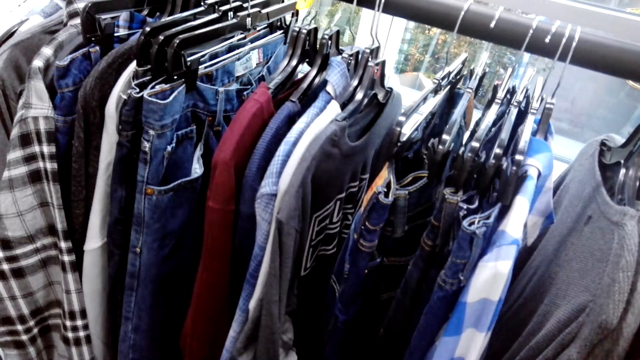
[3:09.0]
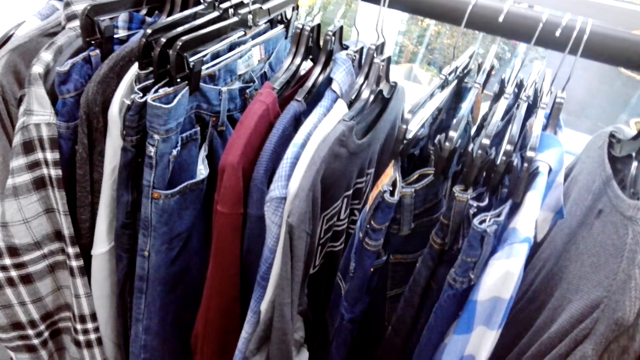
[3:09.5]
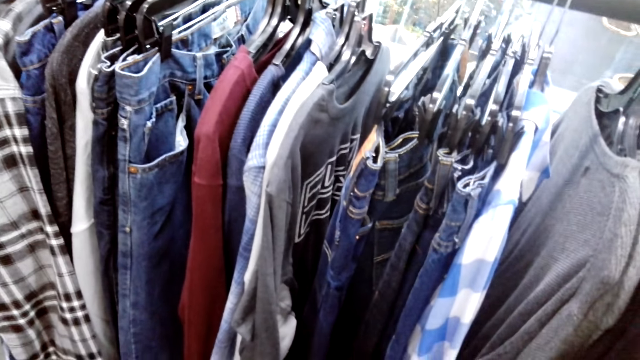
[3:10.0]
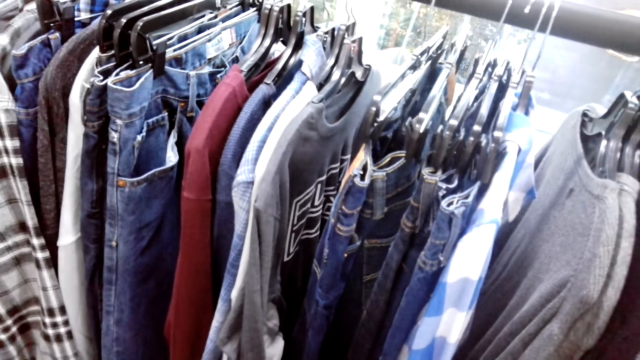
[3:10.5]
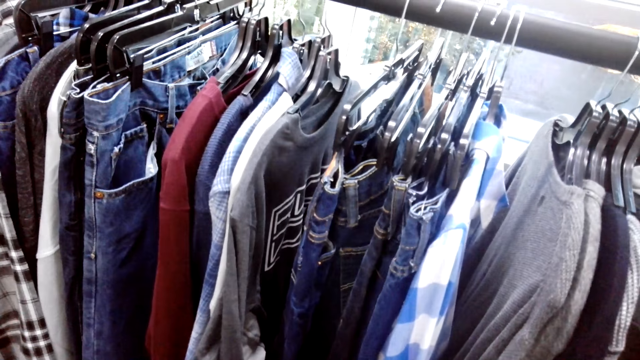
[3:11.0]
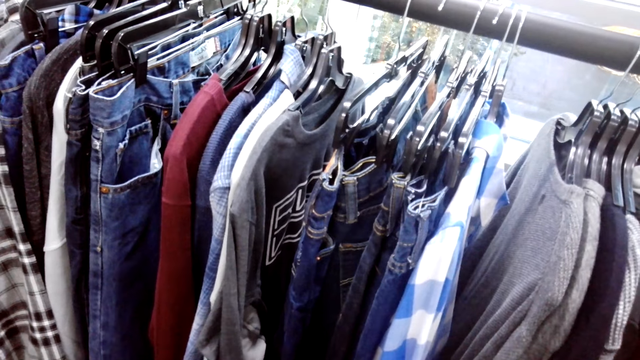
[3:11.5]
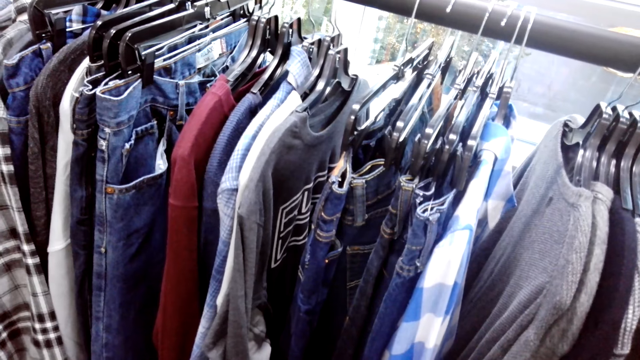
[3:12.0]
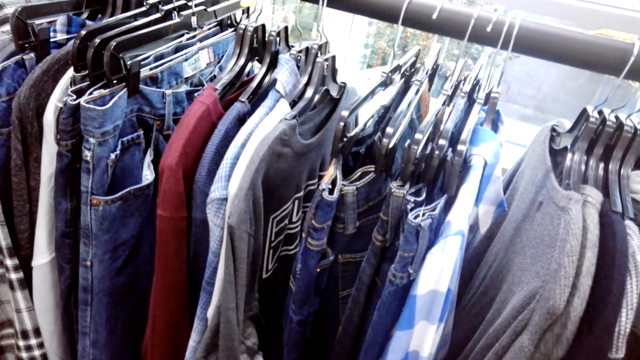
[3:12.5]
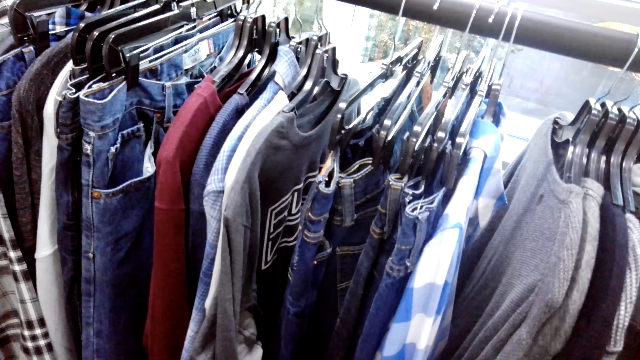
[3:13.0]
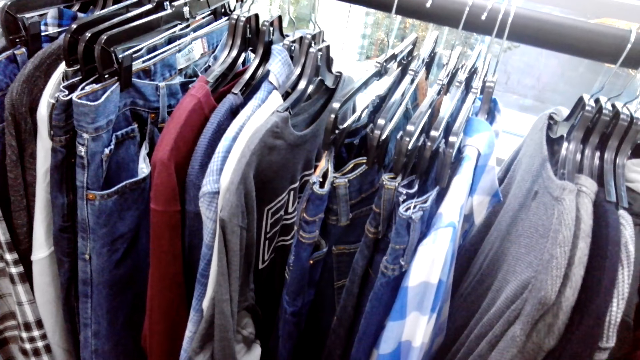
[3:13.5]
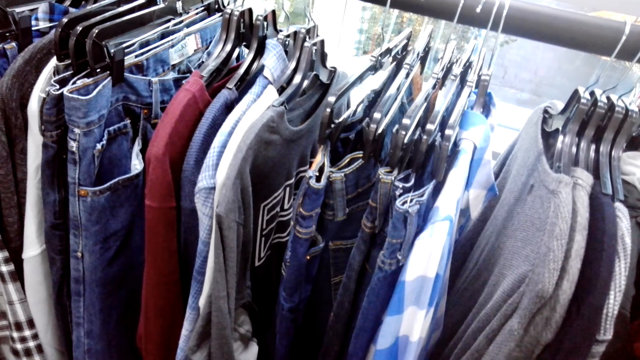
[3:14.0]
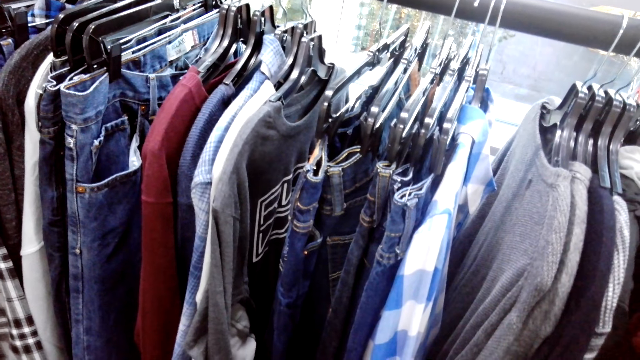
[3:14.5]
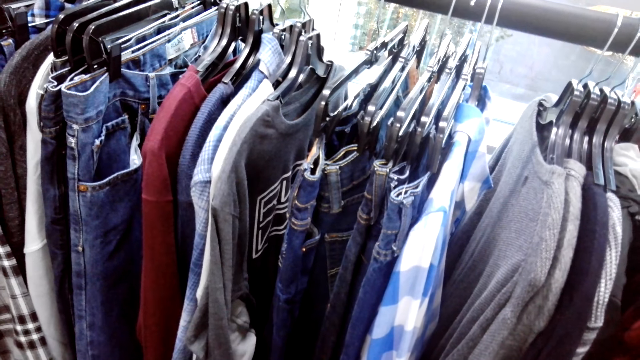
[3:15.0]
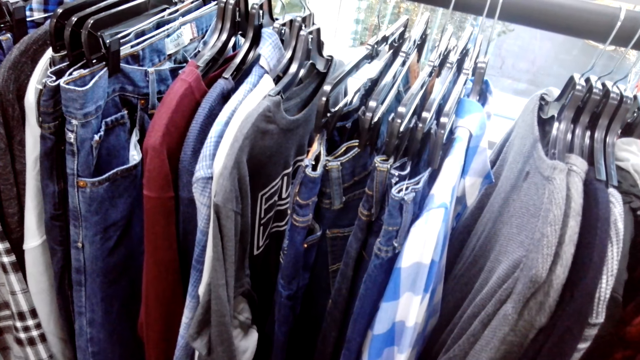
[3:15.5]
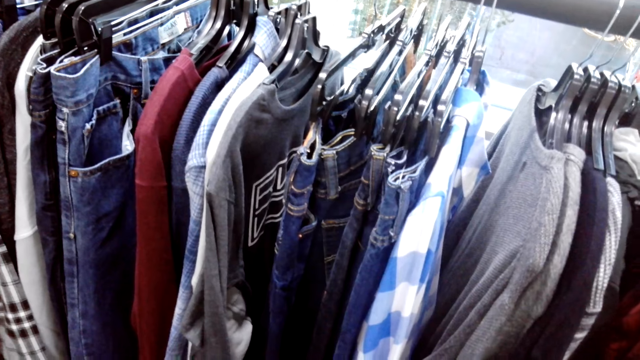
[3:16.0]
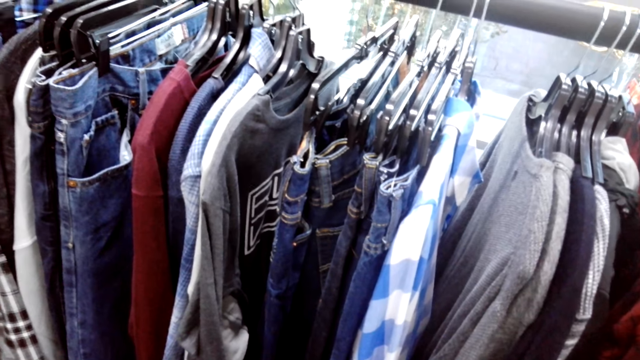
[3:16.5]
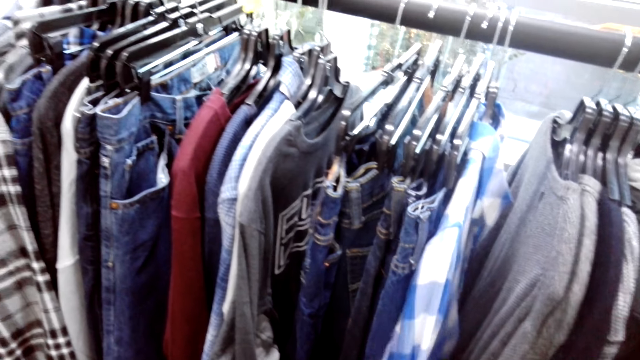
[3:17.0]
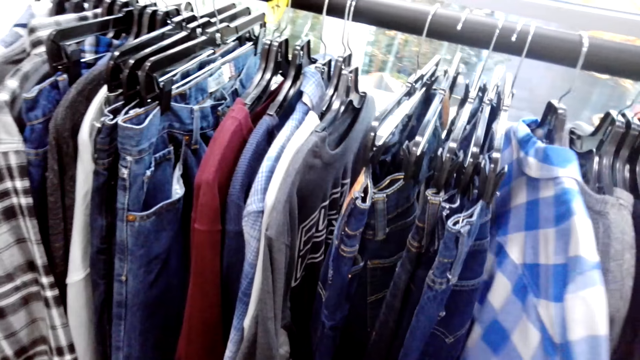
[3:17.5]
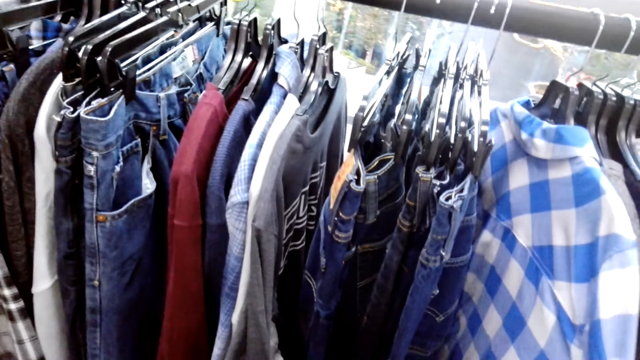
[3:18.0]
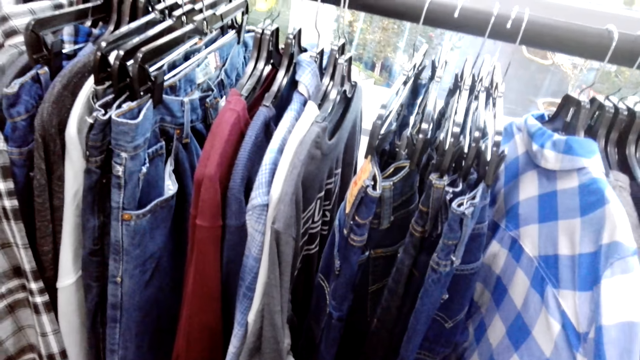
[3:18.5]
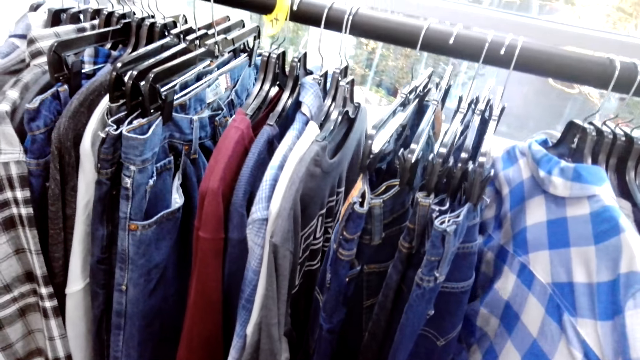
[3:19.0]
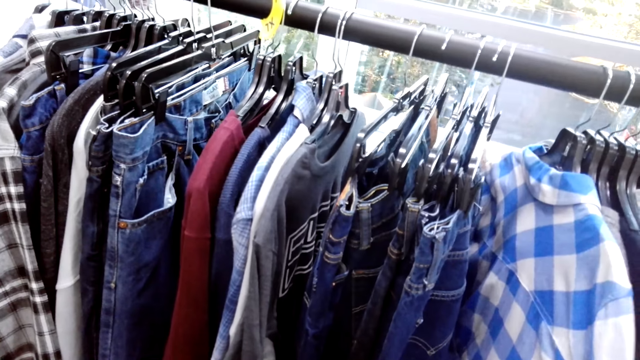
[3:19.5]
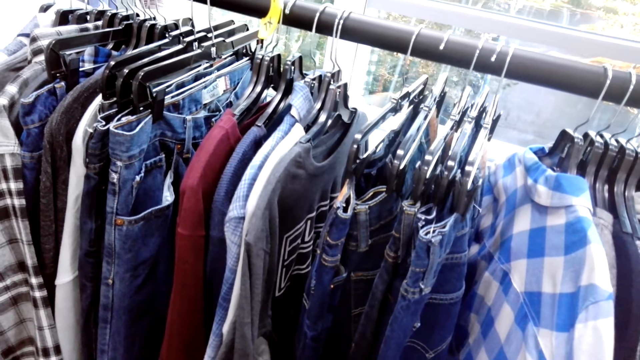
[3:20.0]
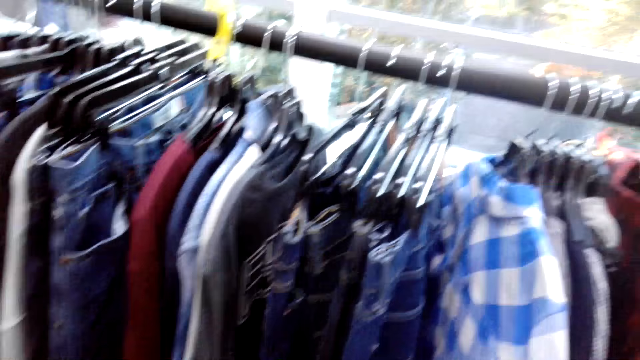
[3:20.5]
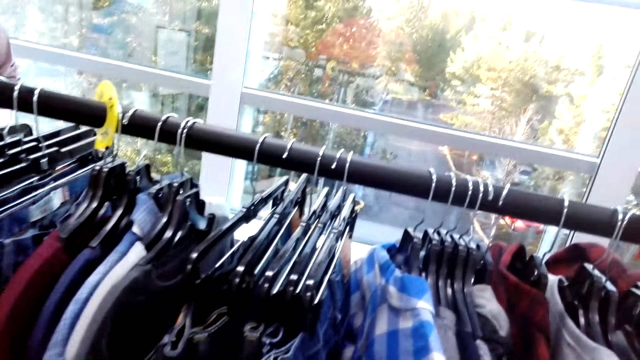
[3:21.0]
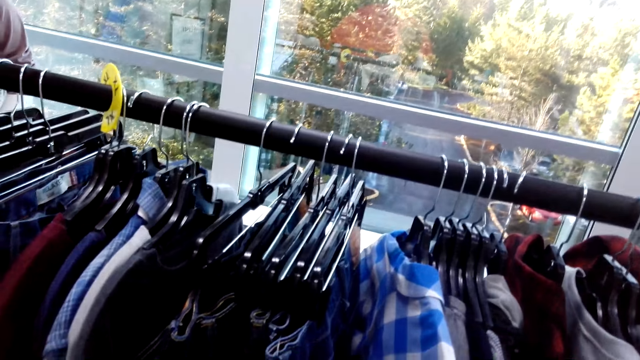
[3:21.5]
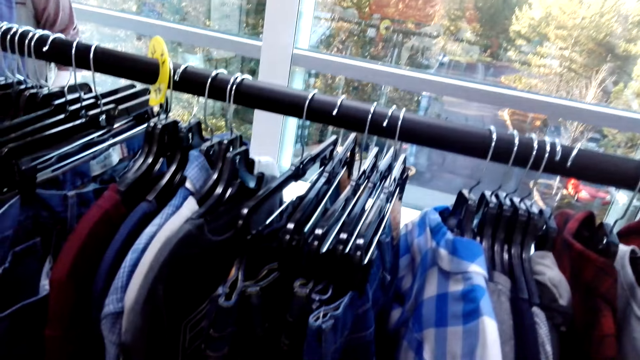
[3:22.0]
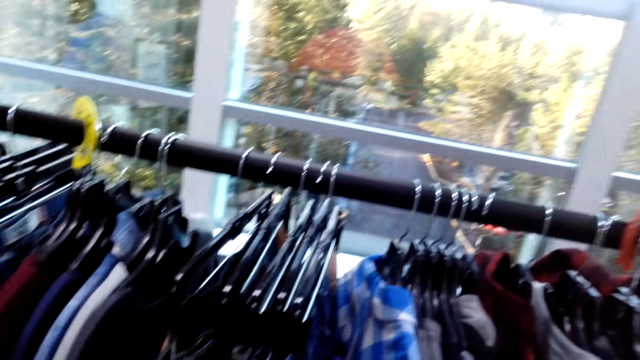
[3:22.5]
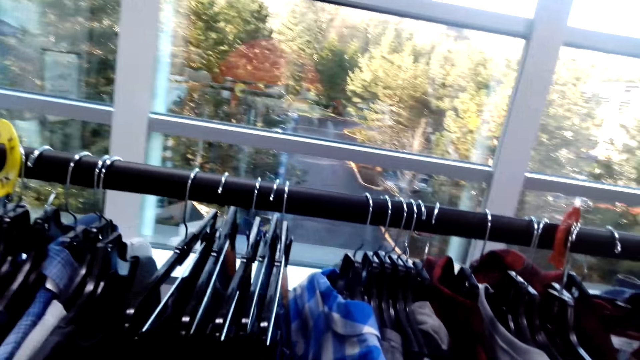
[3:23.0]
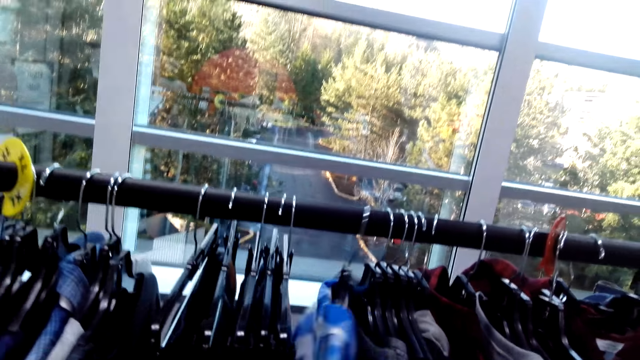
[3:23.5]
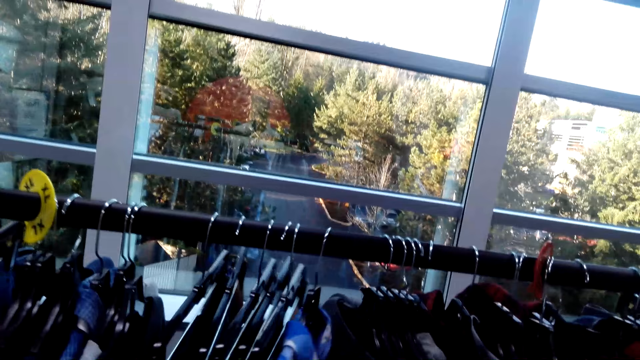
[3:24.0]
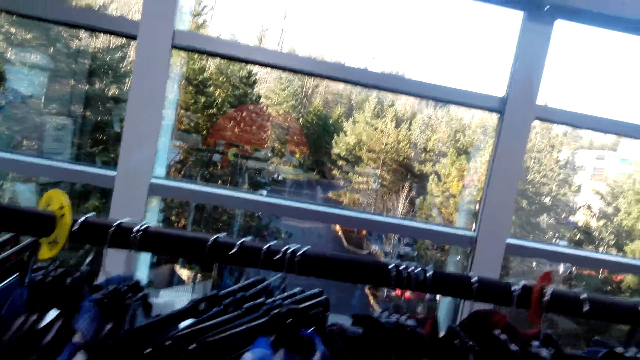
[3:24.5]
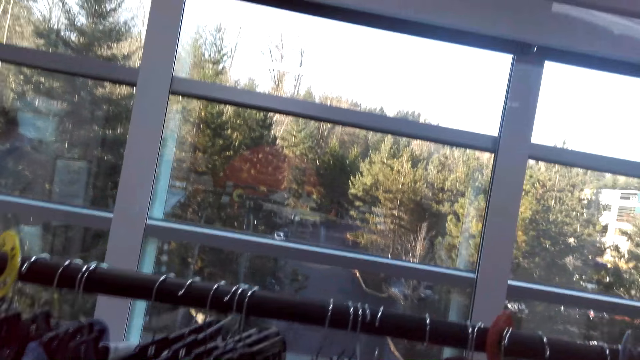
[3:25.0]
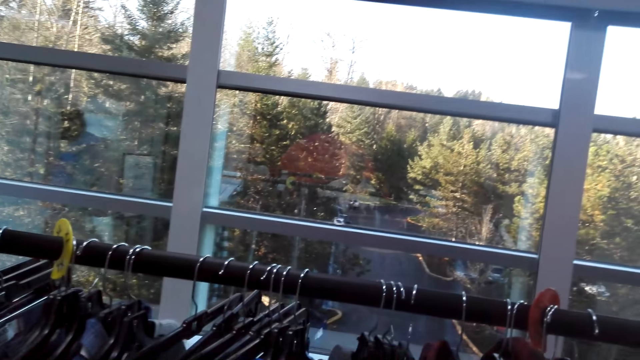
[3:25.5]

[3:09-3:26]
The camera wearer looks around. They go through clothes on the stand. They move right.

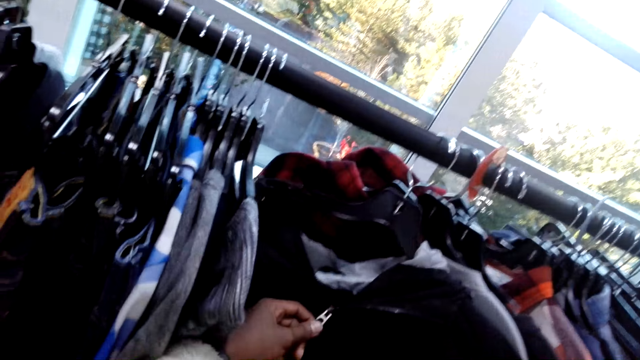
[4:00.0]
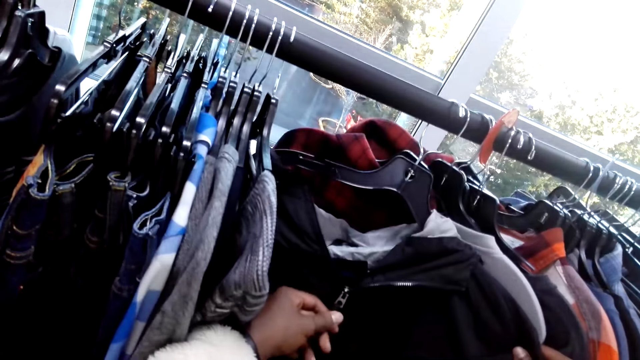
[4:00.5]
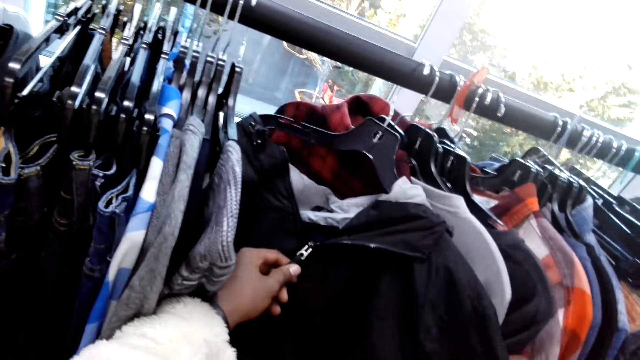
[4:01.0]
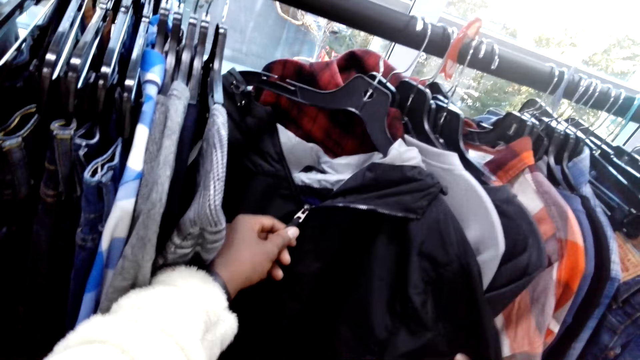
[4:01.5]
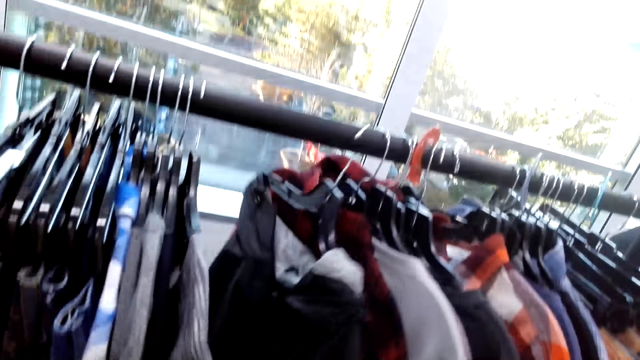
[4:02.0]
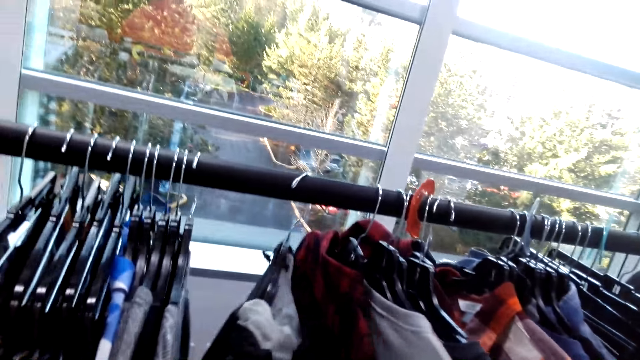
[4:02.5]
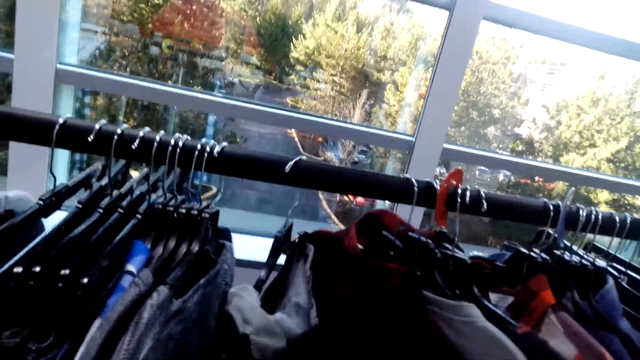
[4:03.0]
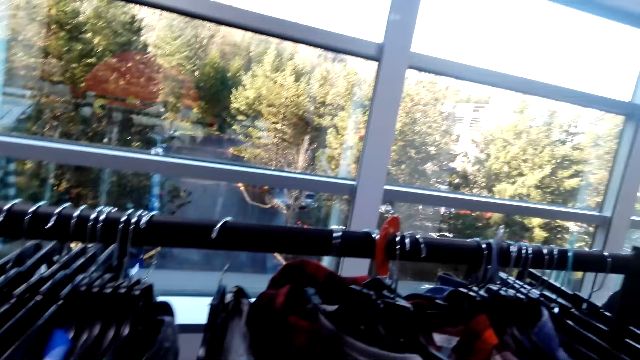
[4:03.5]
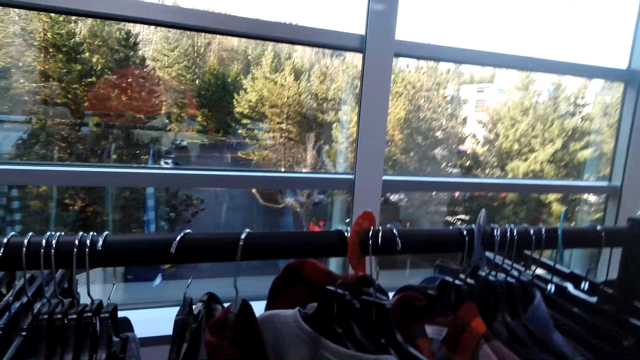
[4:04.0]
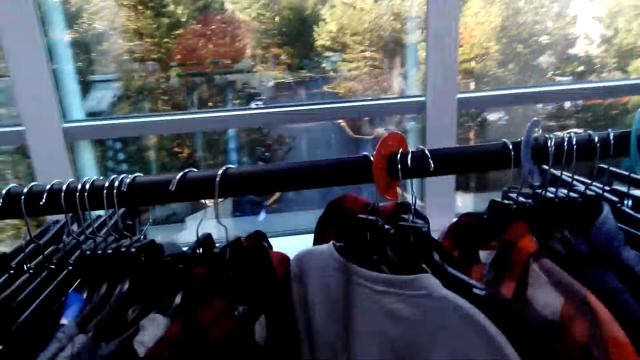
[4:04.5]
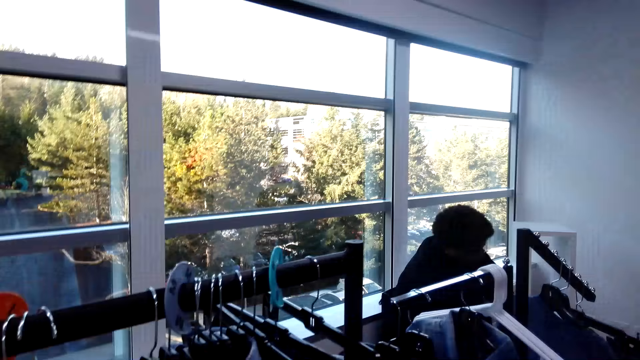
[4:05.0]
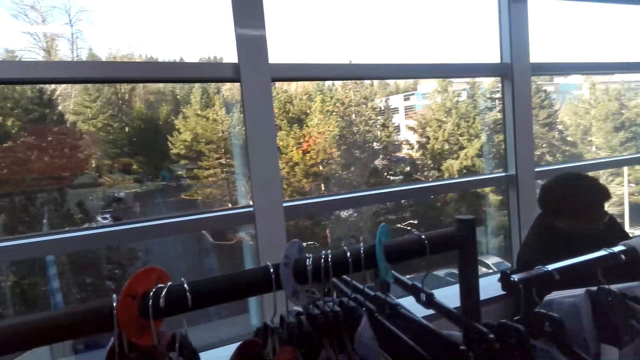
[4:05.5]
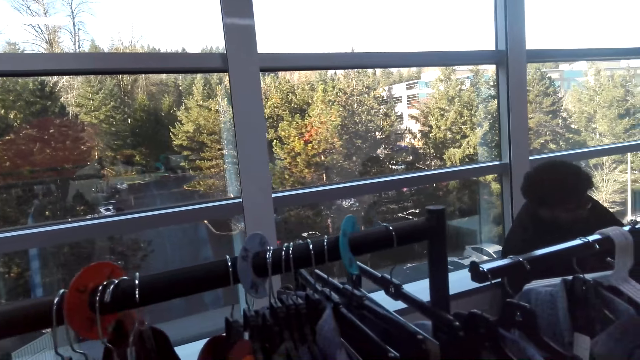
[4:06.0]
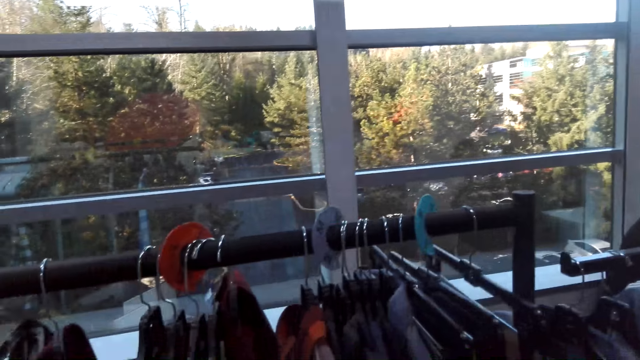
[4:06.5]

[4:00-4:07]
The camera wearer holds the zip. They release the zip. They go through clothes on the stand.
